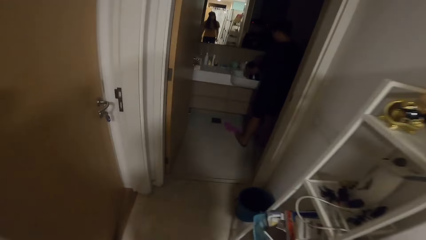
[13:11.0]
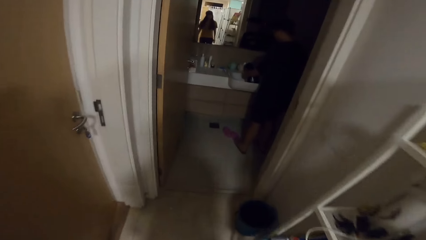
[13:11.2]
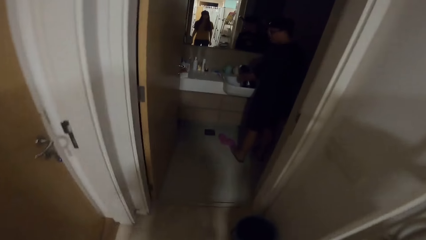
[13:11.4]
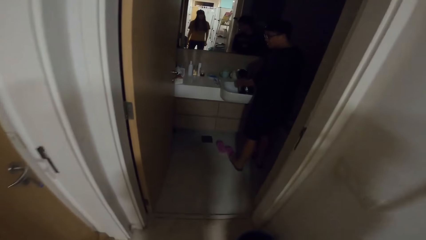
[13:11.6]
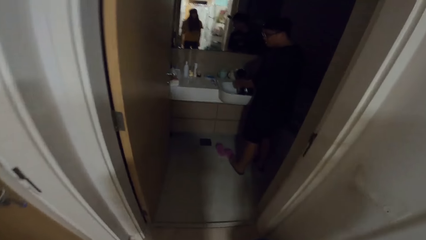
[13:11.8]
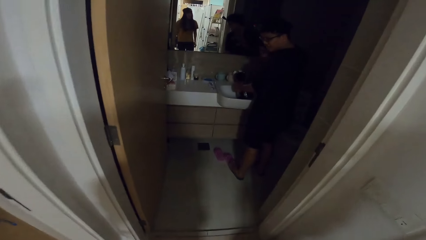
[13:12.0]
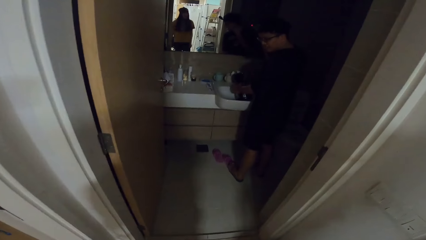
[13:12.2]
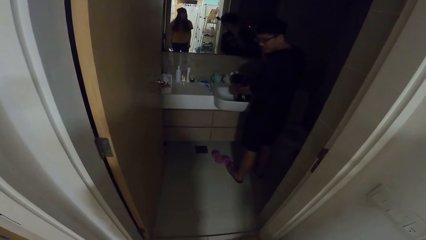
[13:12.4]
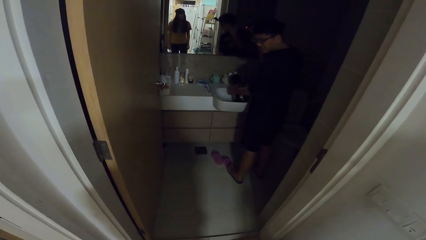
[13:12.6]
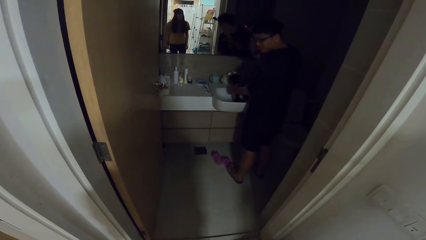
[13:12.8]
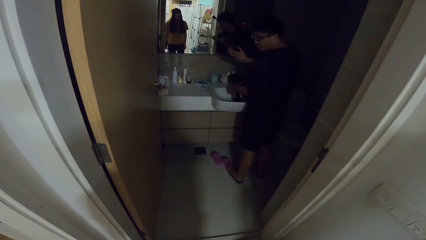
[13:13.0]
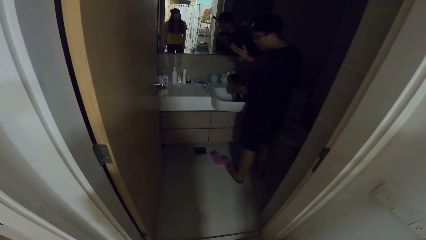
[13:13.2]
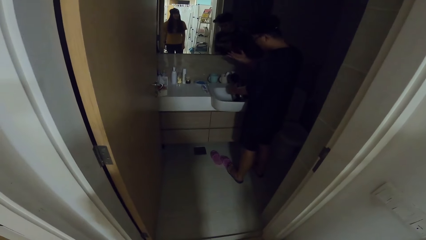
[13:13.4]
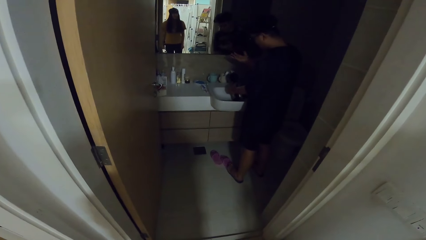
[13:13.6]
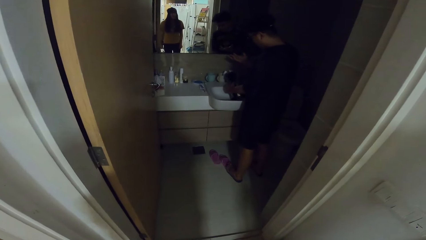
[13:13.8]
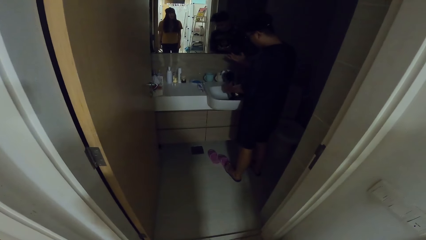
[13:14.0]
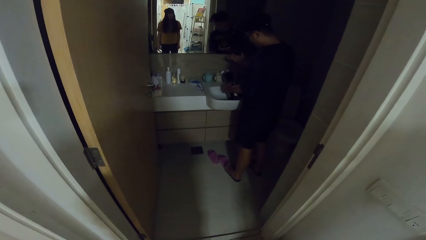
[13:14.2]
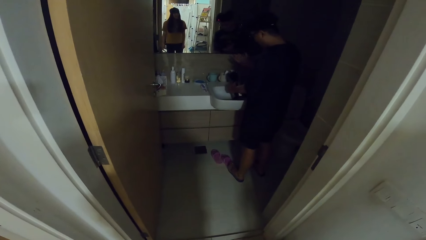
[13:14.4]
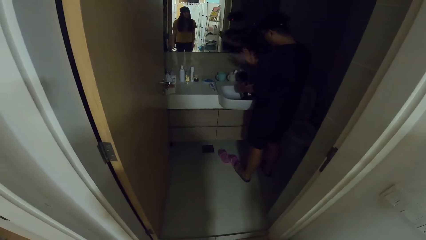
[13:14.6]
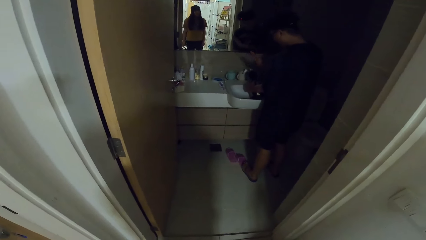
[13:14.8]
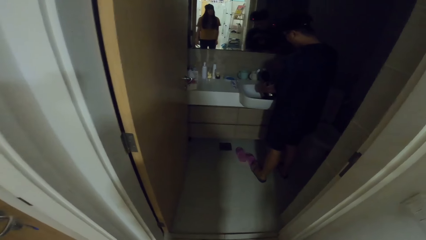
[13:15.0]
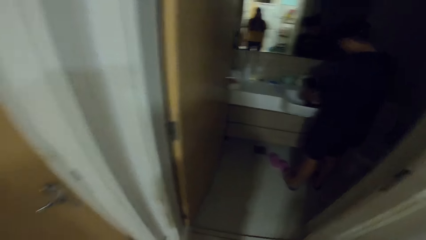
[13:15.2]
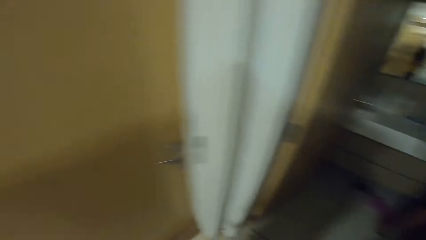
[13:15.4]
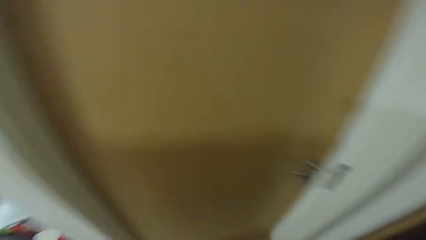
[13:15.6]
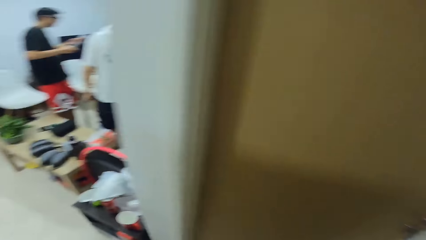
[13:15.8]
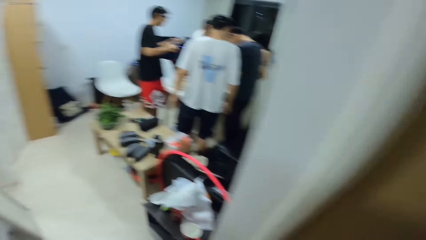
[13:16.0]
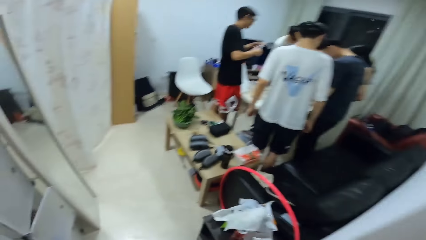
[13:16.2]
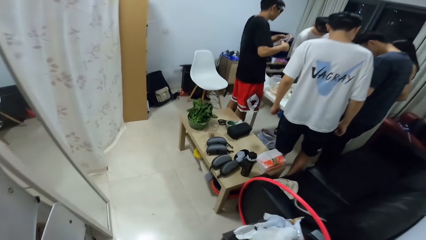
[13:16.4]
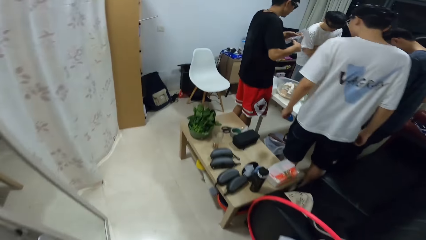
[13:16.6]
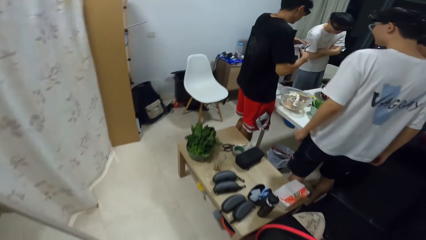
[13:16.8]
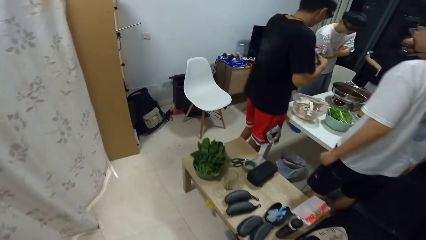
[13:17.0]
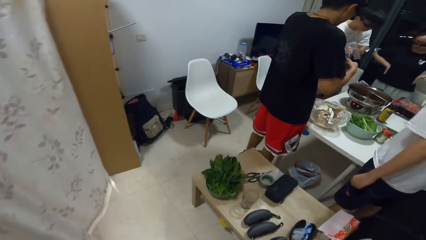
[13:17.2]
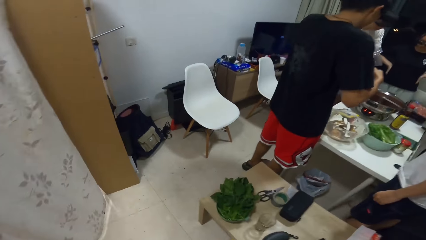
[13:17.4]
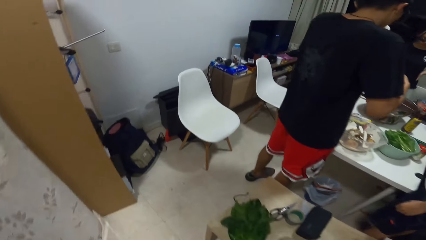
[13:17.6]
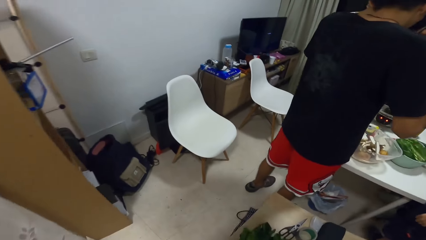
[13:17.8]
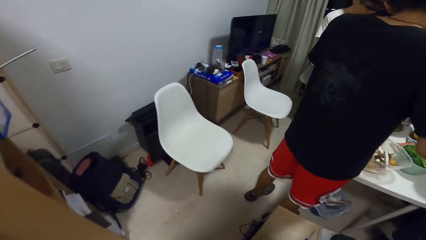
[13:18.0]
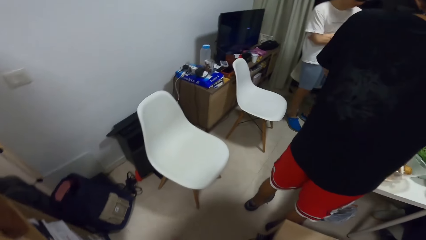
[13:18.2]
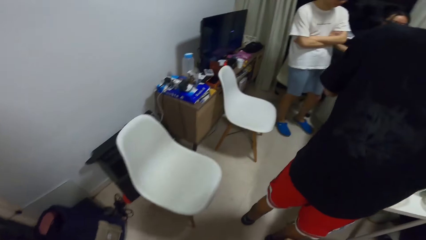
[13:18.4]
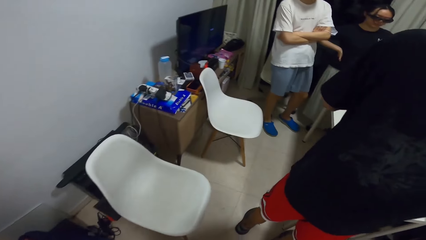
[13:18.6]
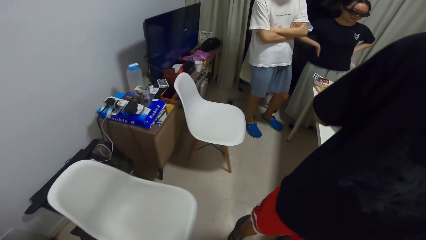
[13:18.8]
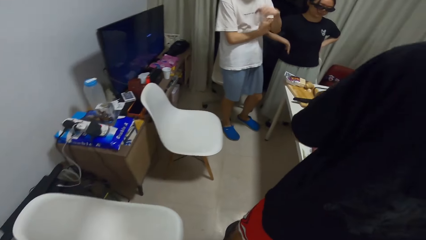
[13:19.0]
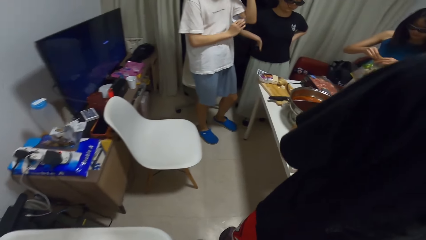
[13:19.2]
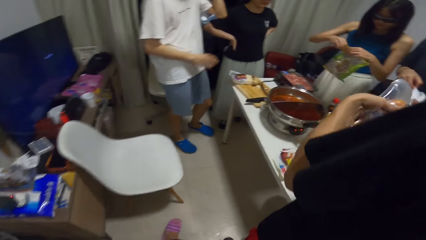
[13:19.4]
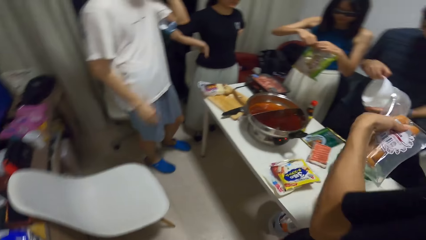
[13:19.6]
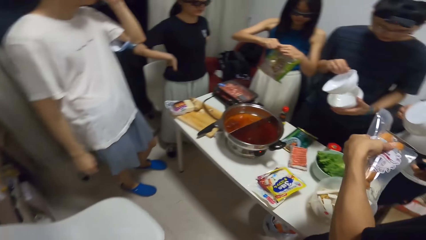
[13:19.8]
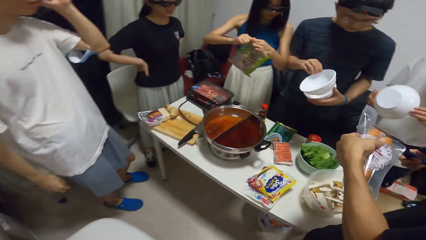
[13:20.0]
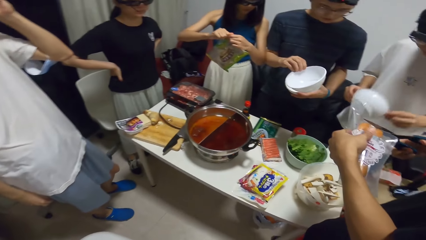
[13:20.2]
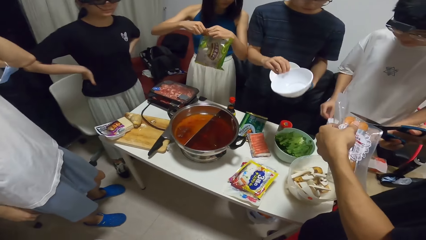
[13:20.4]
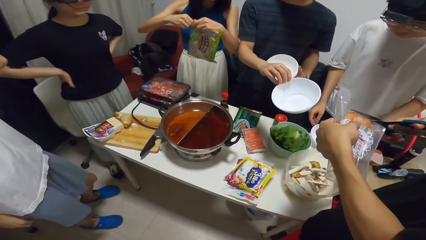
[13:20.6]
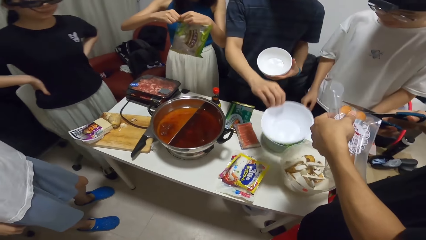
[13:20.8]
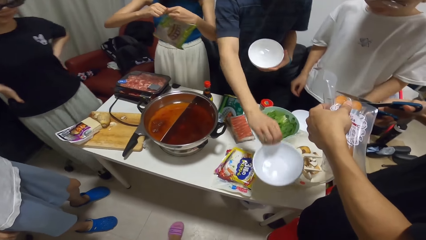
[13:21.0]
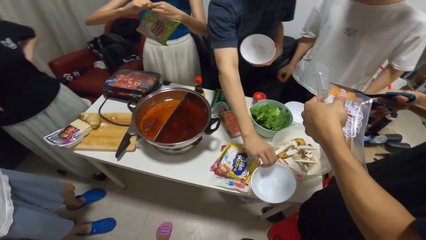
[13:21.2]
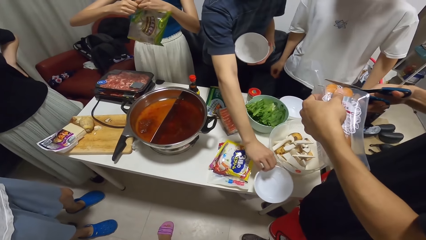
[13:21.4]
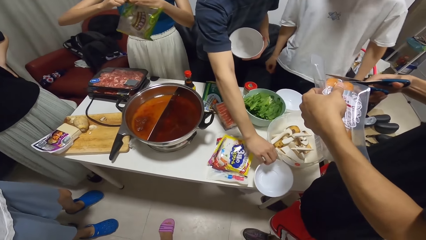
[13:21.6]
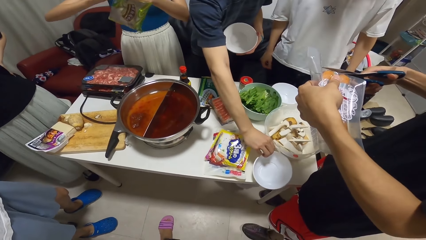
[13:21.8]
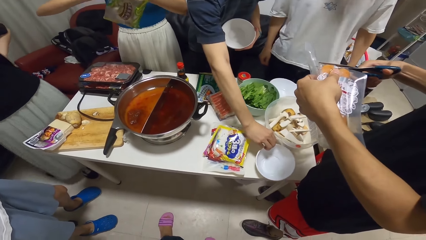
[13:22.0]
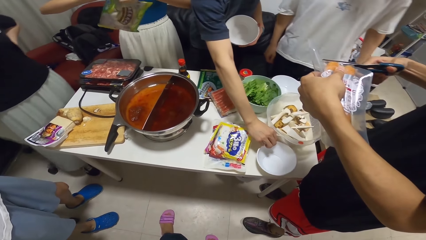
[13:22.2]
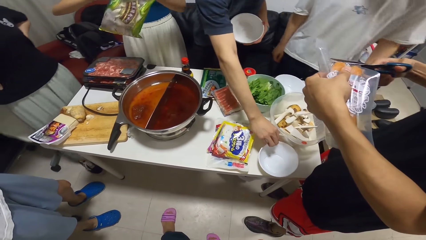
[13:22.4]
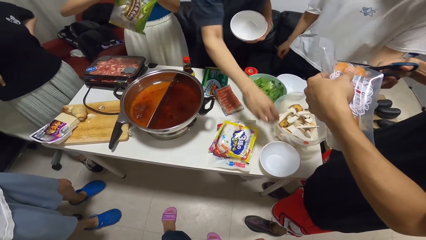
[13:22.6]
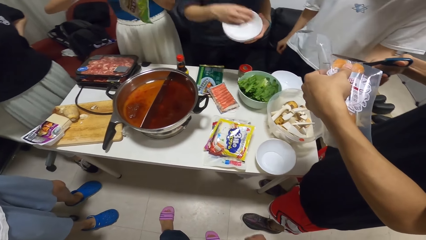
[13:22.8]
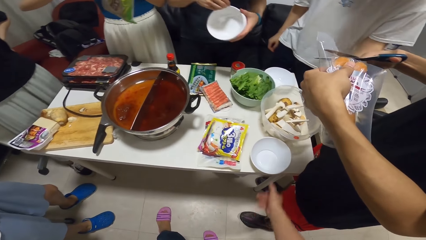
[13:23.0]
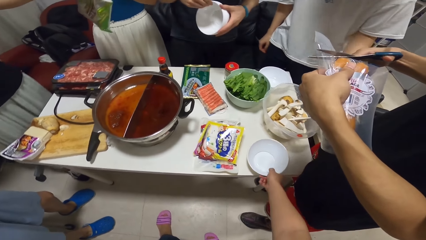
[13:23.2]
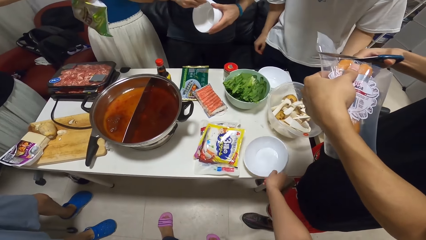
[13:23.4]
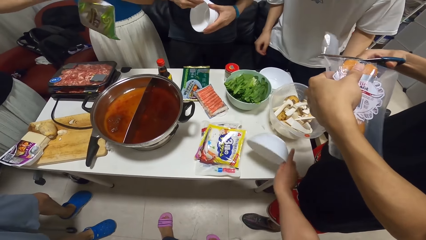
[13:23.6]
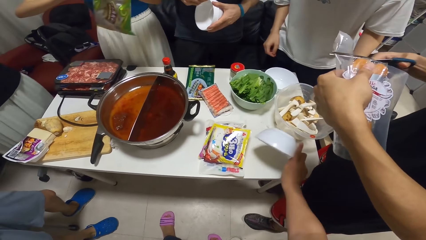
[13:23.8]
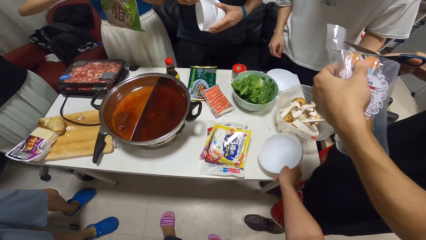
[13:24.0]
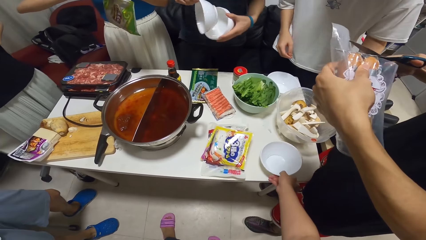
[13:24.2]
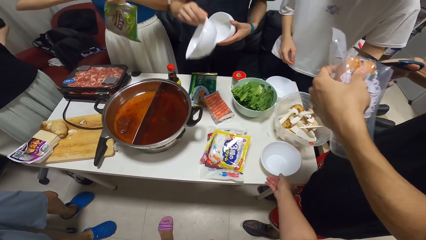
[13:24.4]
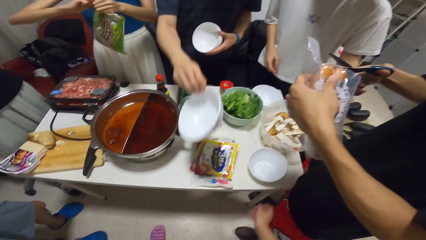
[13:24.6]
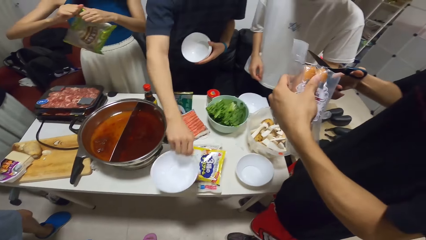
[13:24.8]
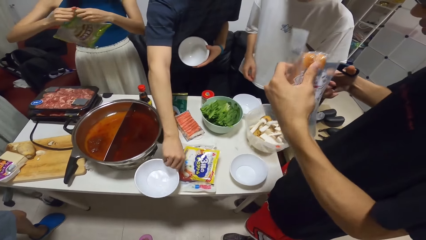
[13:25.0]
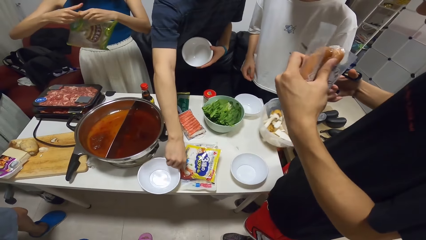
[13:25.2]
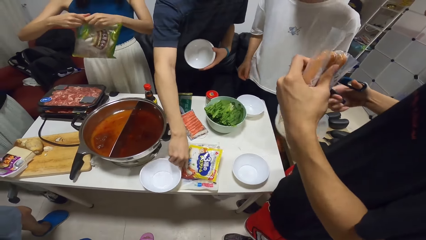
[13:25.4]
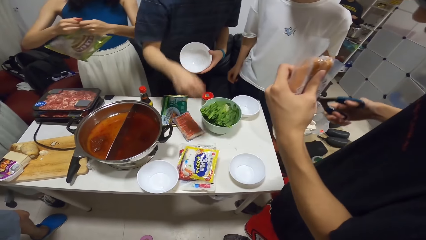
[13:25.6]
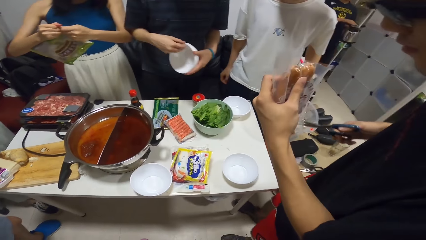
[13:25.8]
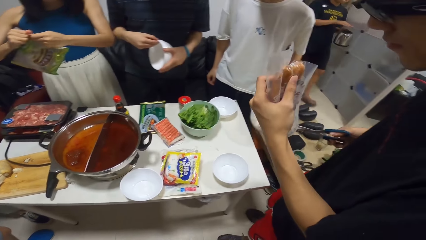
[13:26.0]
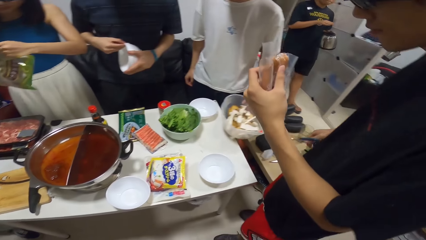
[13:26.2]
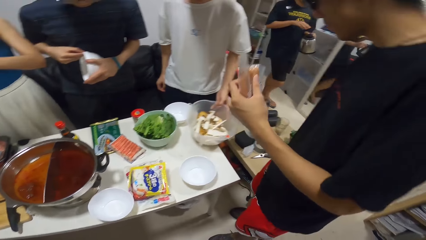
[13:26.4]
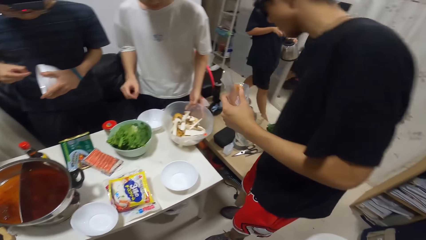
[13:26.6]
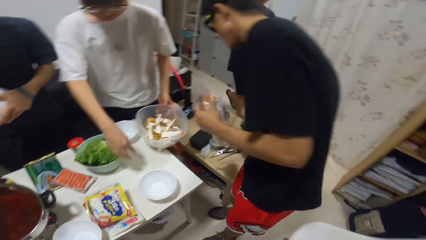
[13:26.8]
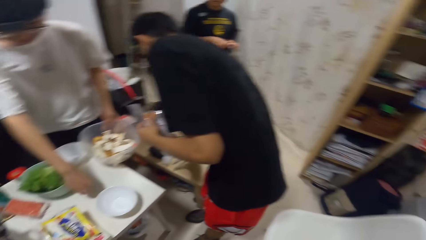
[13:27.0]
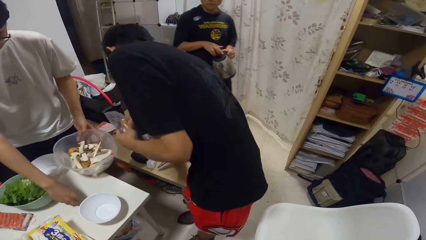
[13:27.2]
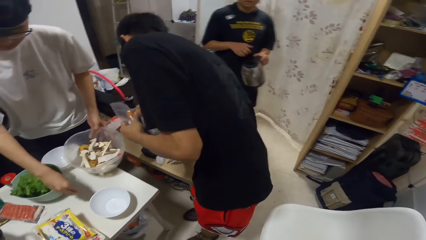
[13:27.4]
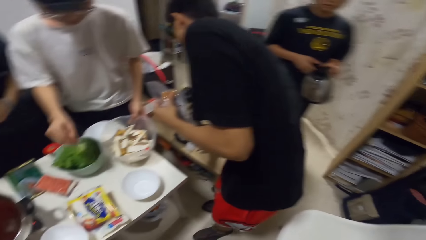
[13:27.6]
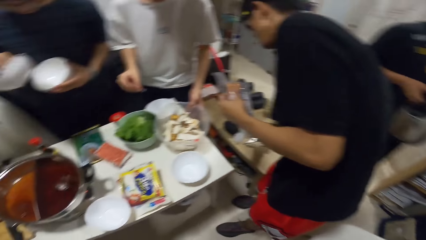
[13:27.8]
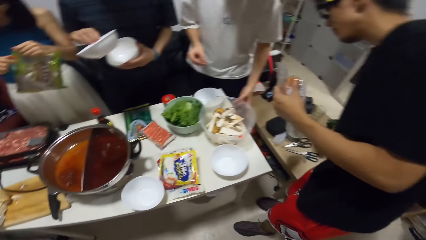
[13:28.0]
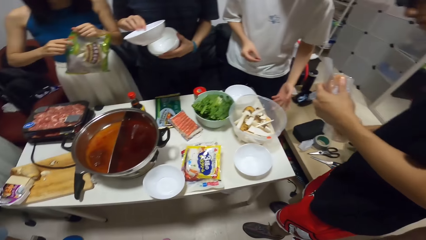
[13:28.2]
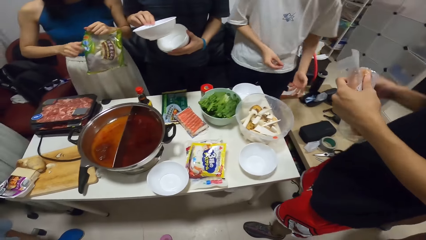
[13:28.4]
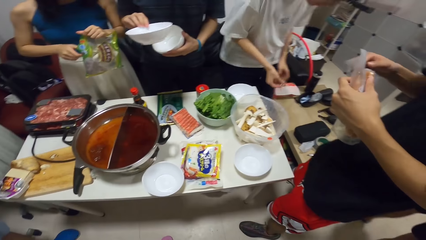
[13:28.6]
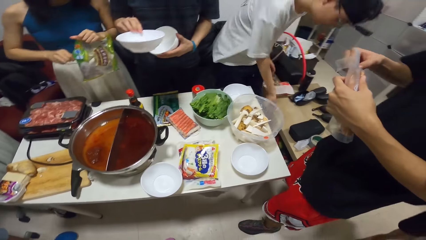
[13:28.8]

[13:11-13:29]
A man fetches water with the electric kettle from a sink. The camera wearer looks at the man. She walks around. Another man cuts the sausage pack with scissors. A third man distributes plates on the table with his left hand. He puts a bowl on the table. The camera wearer pours water from the bowl on the table. She shakes the plate on the table with her right hand. The third man puts a bowl on the table. A woman opens a pack of food with both hands. The first man walks around. The second man puts the scissors on the table. The first man walks towards the camera wearer.
